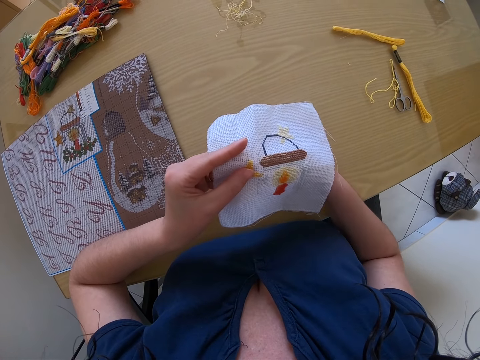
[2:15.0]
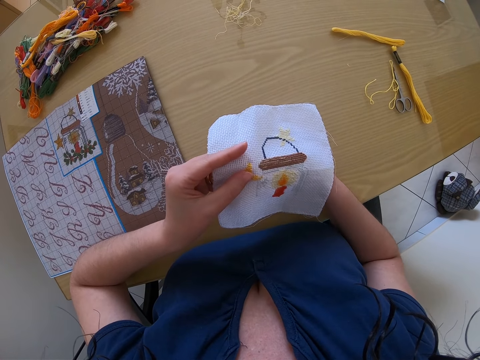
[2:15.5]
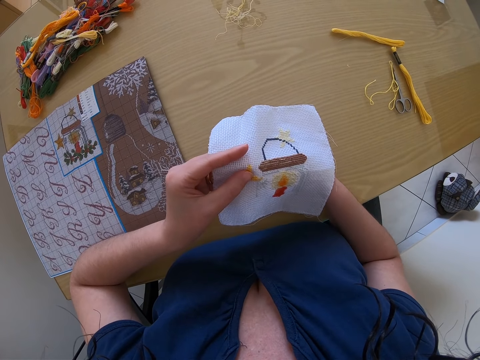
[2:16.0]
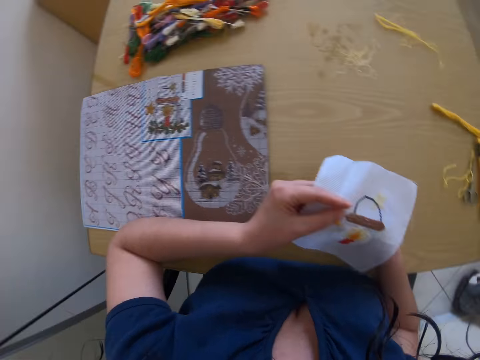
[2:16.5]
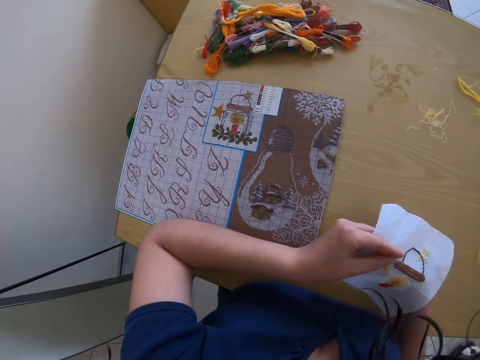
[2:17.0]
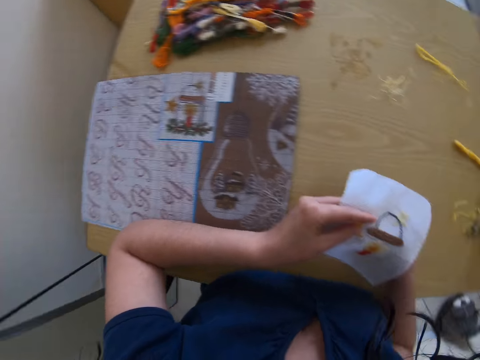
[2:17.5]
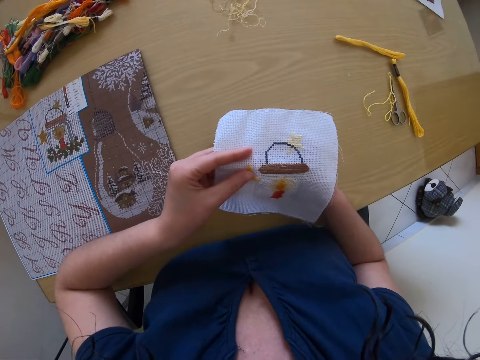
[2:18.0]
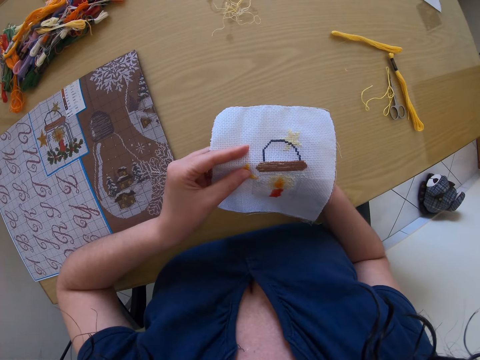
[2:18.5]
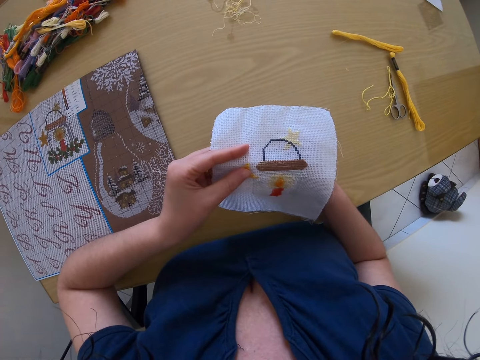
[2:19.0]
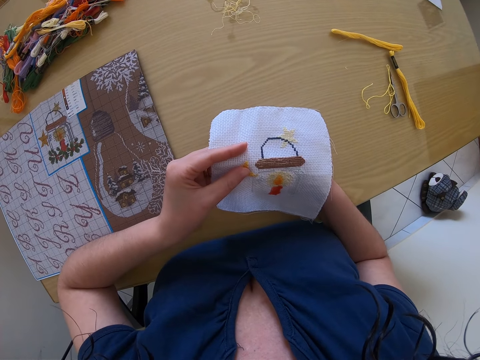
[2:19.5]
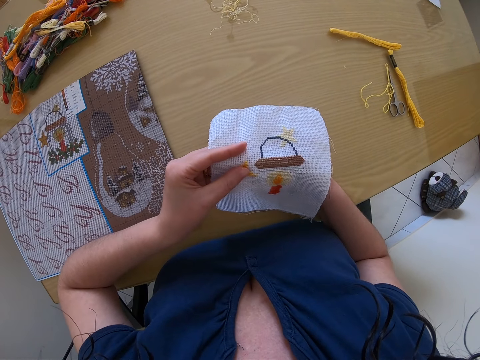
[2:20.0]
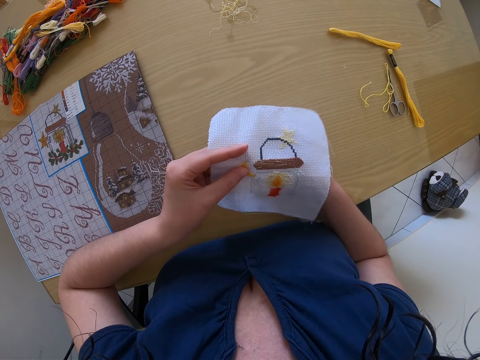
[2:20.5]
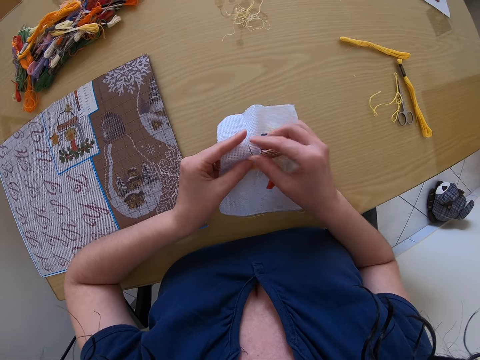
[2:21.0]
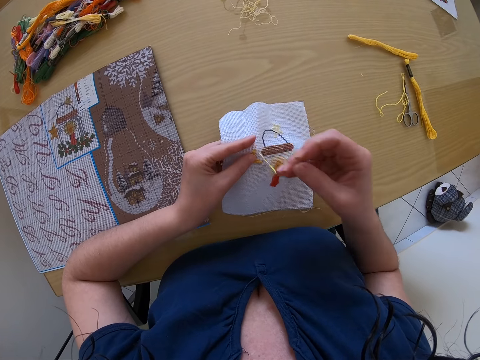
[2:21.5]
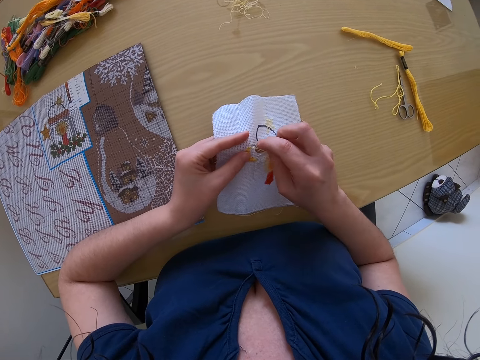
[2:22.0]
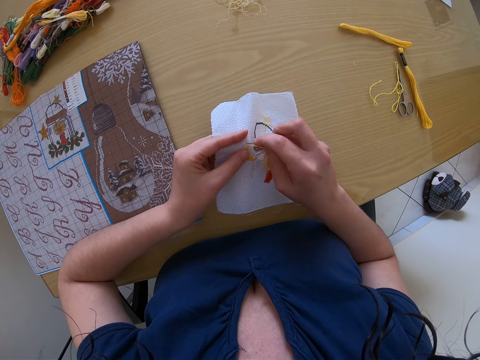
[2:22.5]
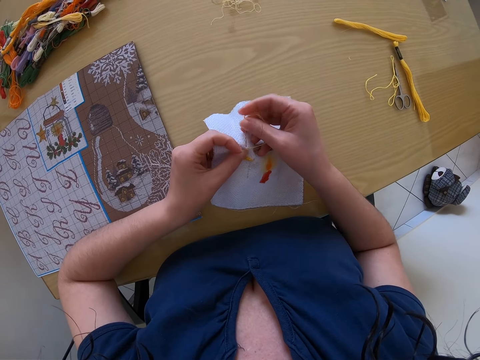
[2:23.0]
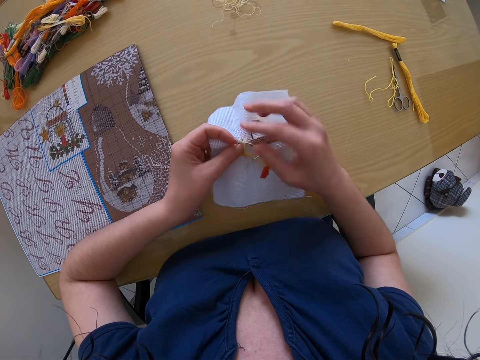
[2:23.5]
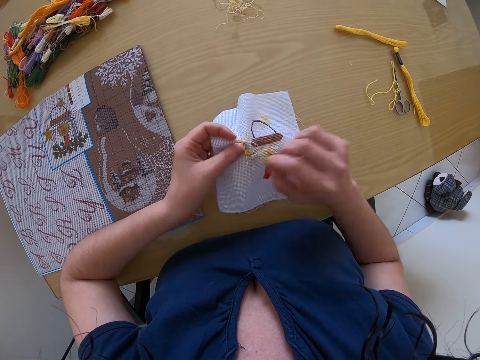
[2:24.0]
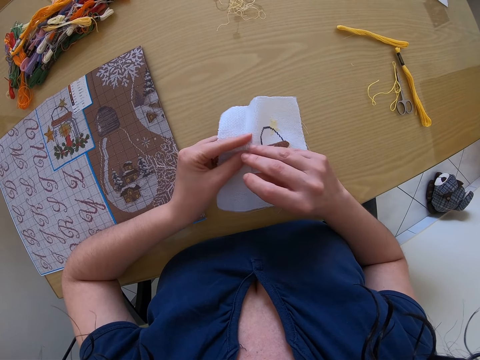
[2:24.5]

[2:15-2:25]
The camera wearer refers to a sample on the table. They sew the fabric with a needle.

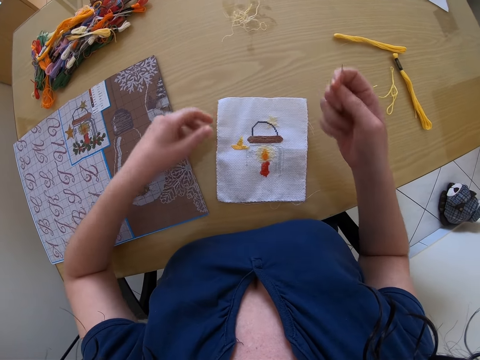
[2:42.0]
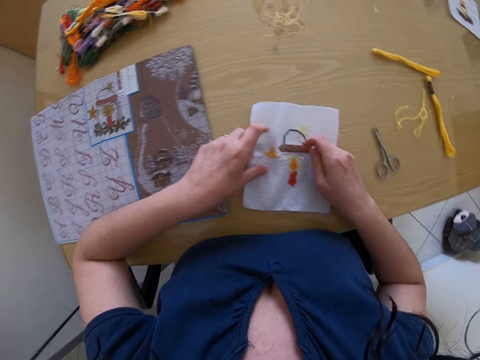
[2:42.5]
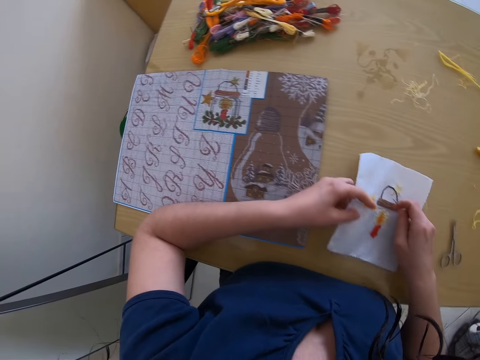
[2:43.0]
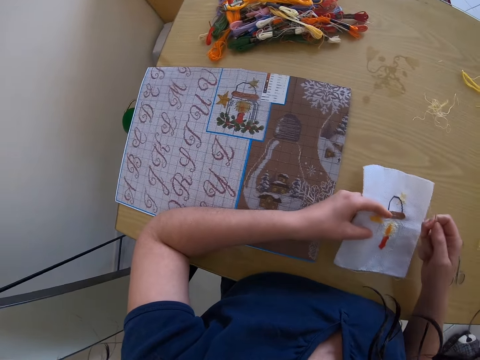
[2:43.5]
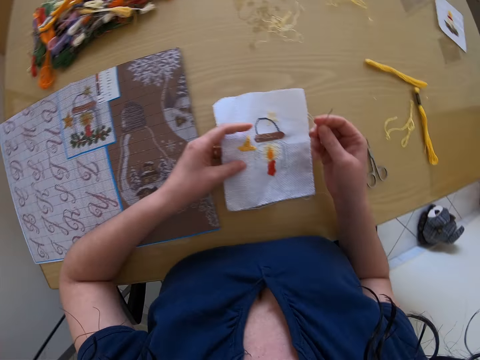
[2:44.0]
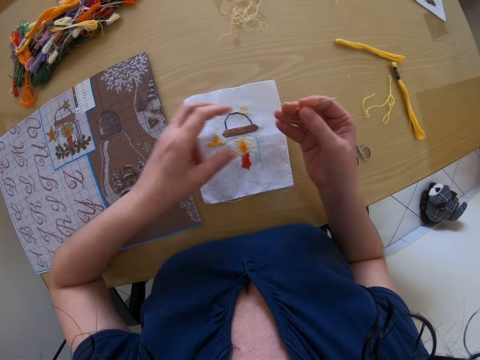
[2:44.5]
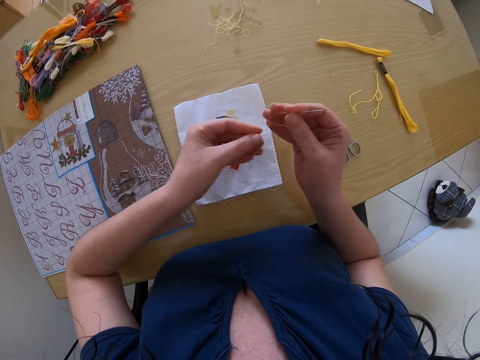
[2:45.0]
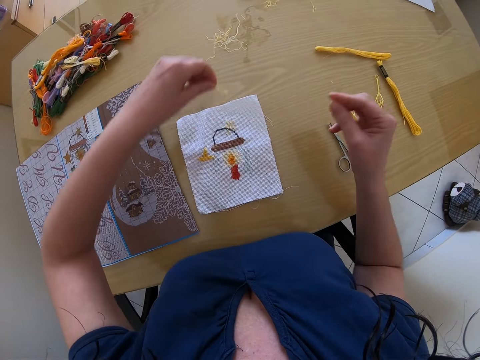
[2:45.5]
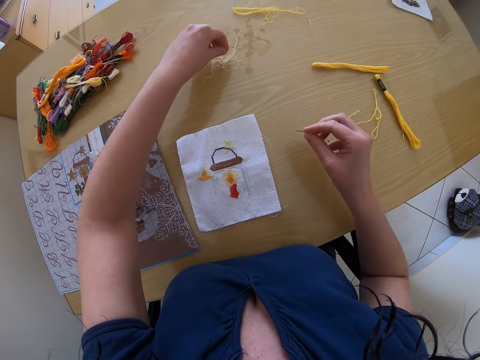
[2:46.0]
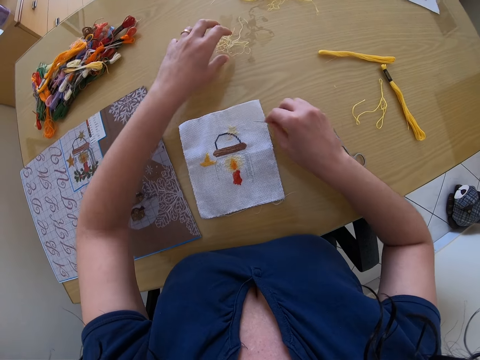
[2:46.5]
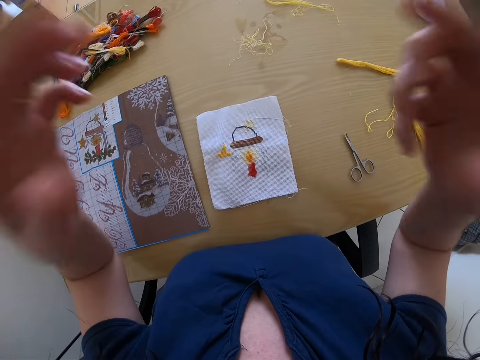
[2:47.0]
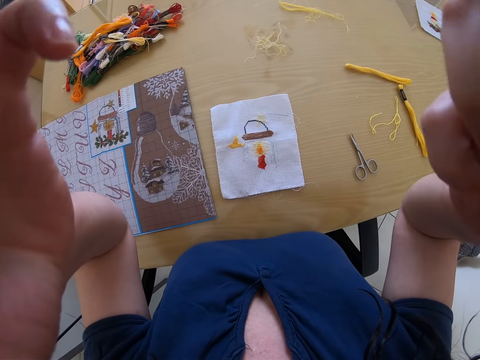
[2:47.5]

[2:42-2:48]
The camera wearer lifts the cloth from the table with her left hand. She holds the fabric with her left hand. She drops the cloth on the table with her left hand. She removes the thread from the needle with her left hand. She drops the thread on the table with her left hand. She places the thread on the cloth with her right hand. She puts the needle on the fabric. She adjusts the camera.
